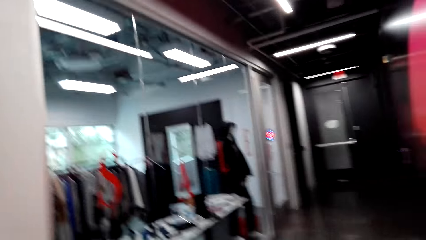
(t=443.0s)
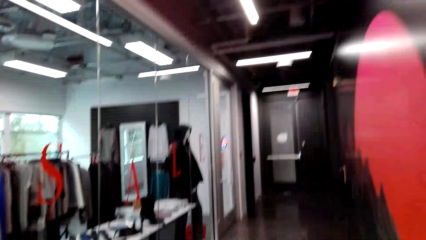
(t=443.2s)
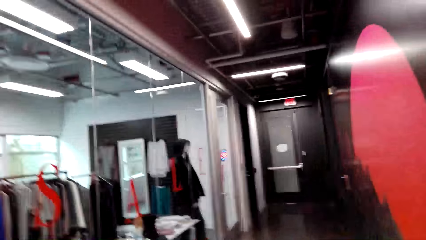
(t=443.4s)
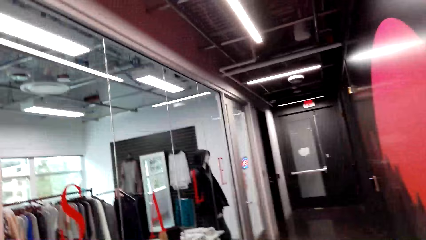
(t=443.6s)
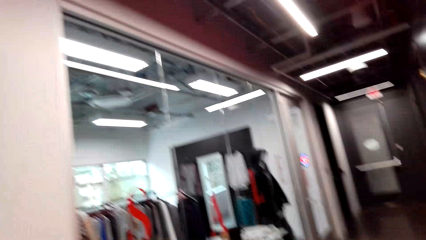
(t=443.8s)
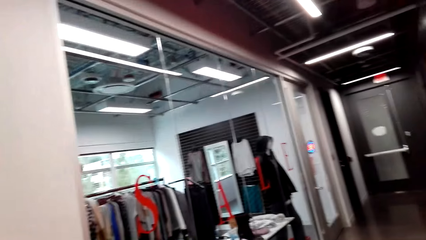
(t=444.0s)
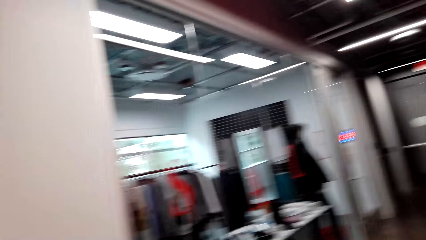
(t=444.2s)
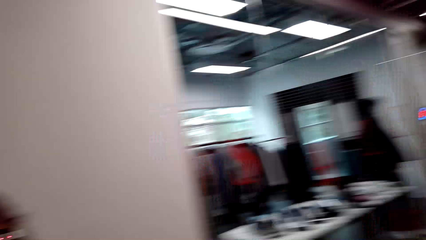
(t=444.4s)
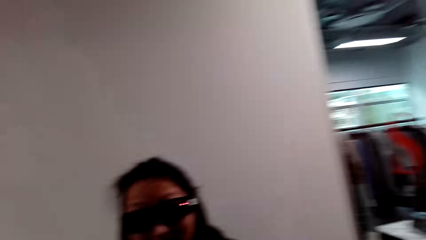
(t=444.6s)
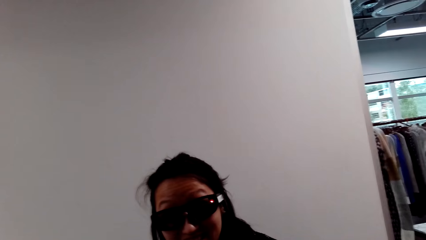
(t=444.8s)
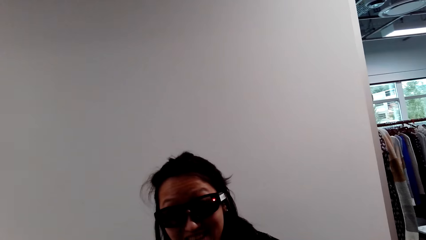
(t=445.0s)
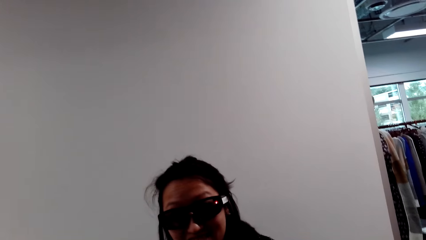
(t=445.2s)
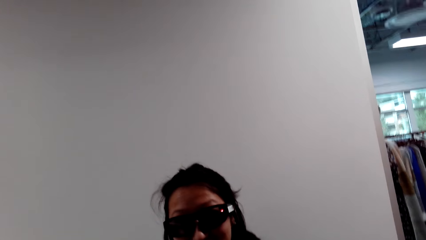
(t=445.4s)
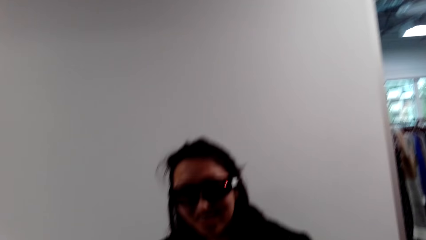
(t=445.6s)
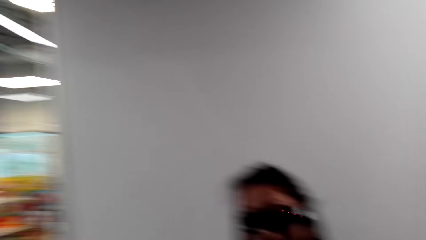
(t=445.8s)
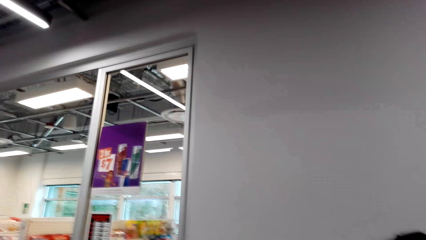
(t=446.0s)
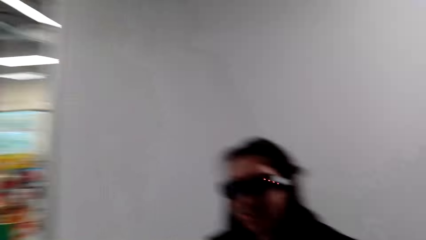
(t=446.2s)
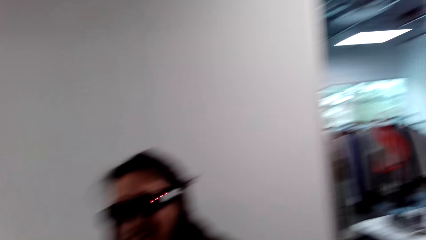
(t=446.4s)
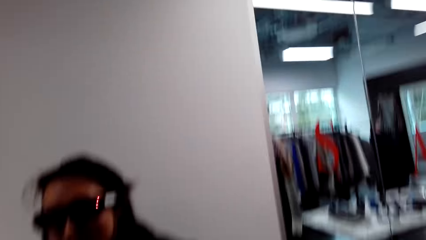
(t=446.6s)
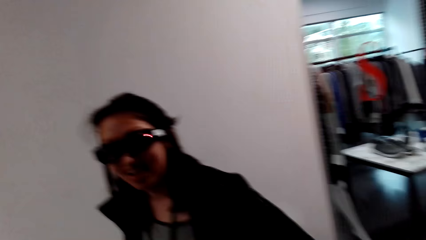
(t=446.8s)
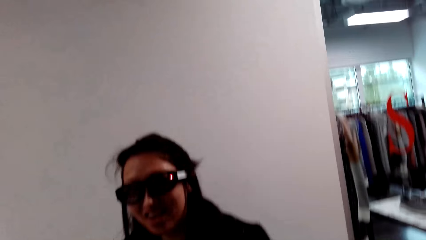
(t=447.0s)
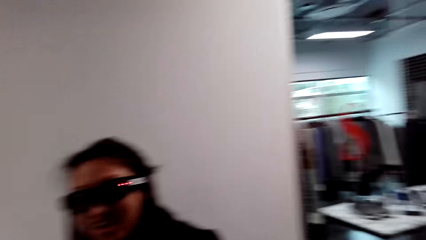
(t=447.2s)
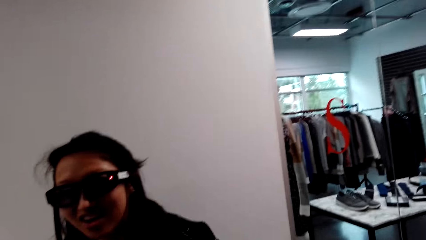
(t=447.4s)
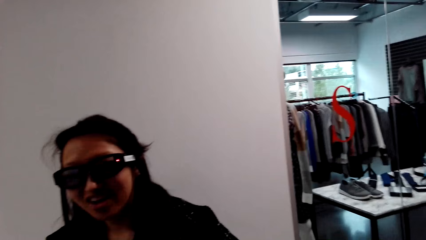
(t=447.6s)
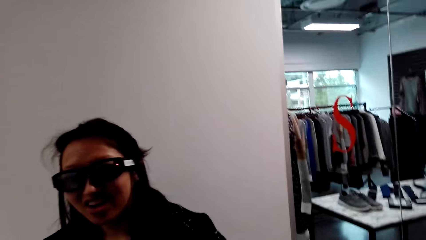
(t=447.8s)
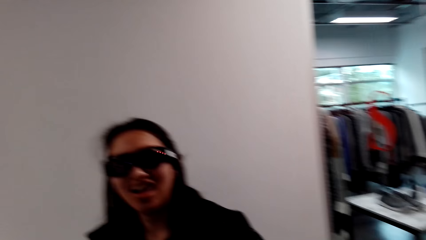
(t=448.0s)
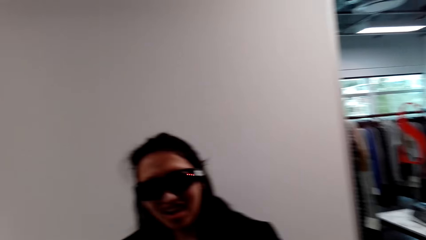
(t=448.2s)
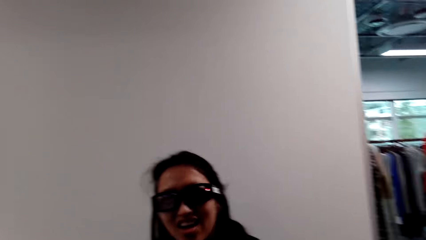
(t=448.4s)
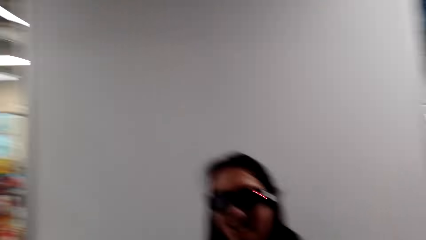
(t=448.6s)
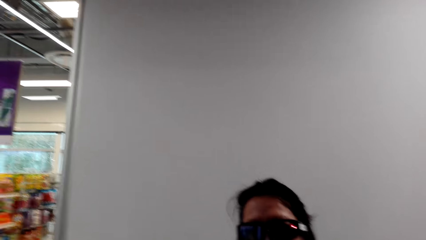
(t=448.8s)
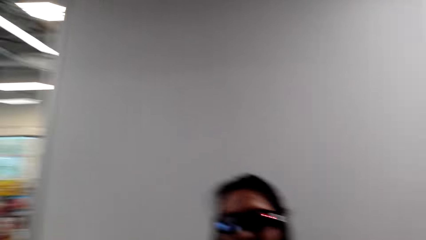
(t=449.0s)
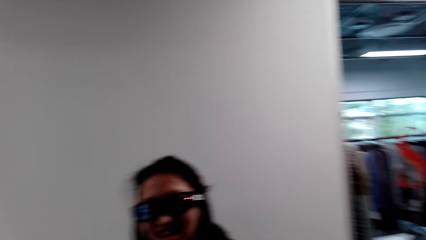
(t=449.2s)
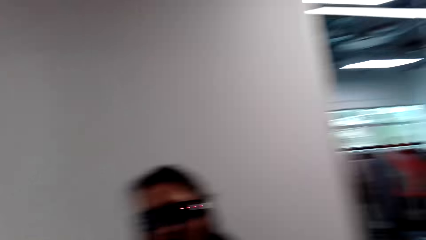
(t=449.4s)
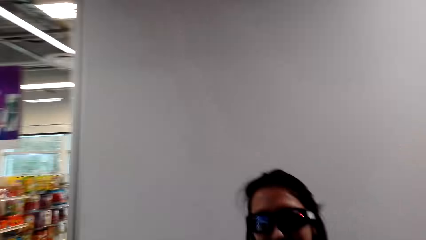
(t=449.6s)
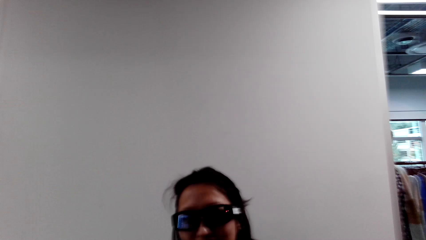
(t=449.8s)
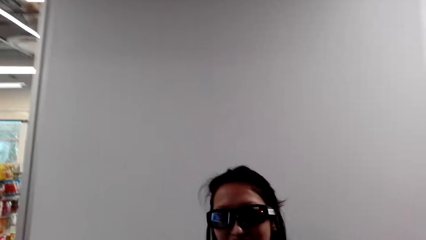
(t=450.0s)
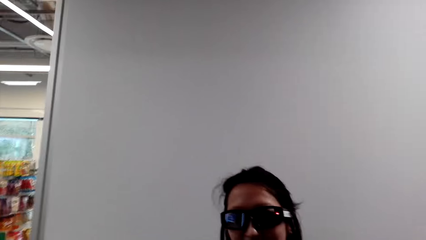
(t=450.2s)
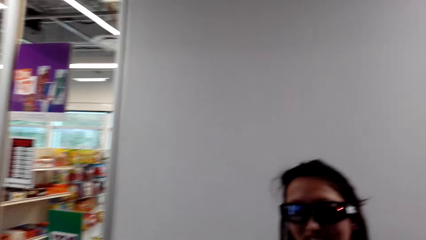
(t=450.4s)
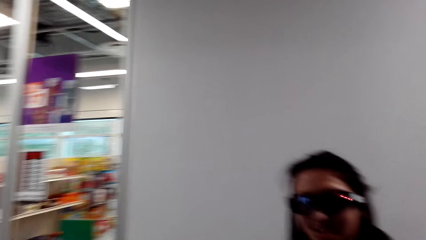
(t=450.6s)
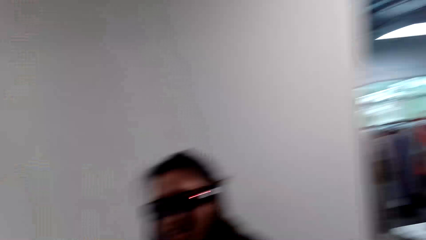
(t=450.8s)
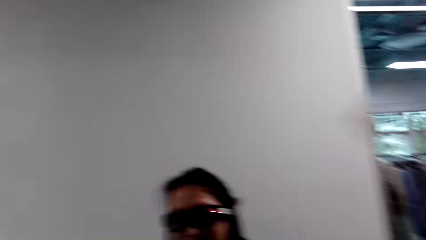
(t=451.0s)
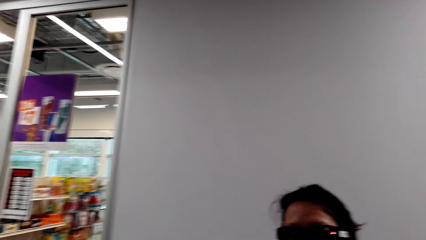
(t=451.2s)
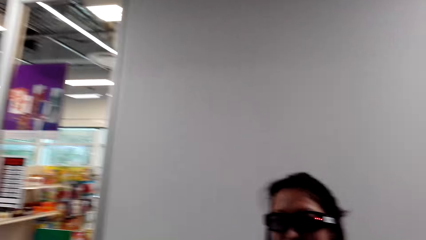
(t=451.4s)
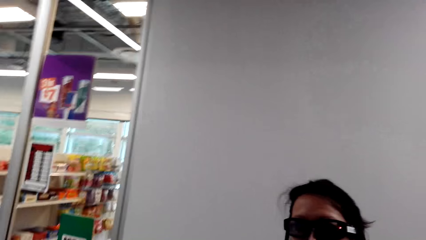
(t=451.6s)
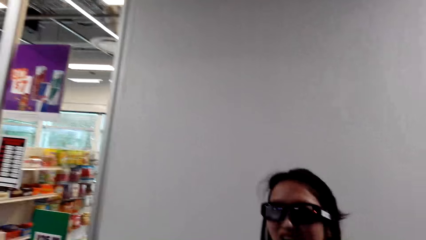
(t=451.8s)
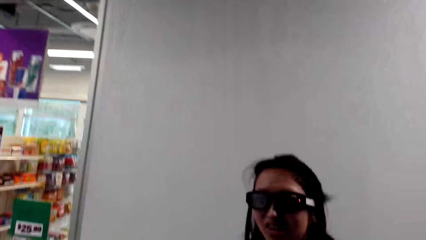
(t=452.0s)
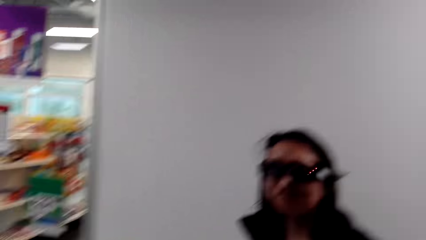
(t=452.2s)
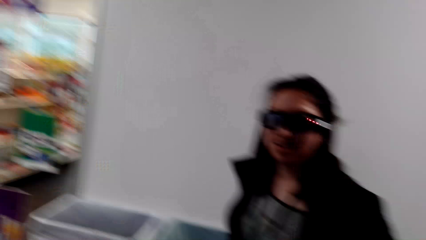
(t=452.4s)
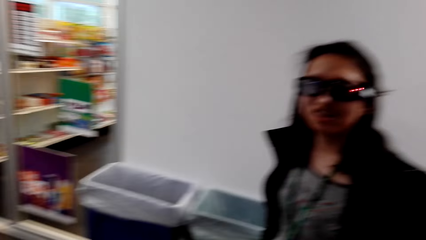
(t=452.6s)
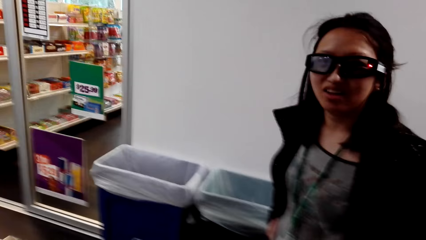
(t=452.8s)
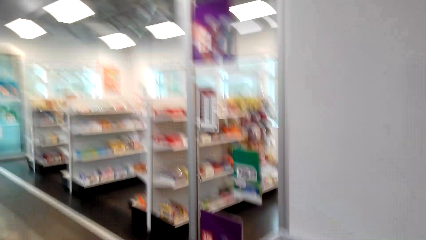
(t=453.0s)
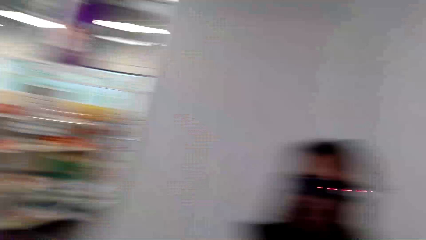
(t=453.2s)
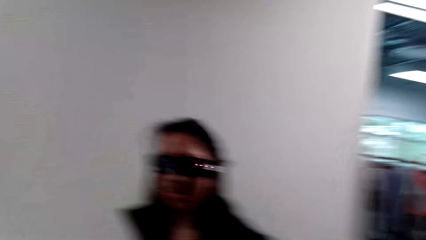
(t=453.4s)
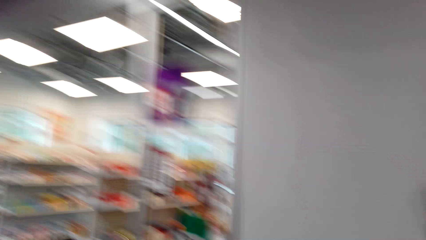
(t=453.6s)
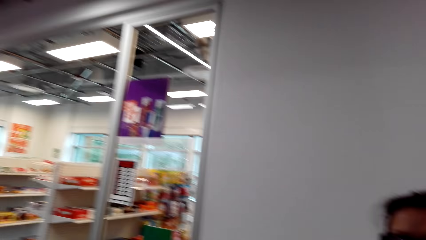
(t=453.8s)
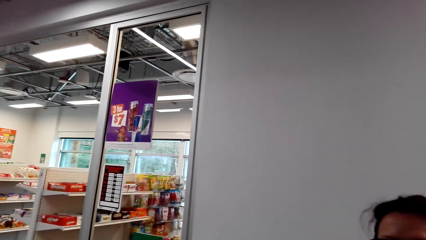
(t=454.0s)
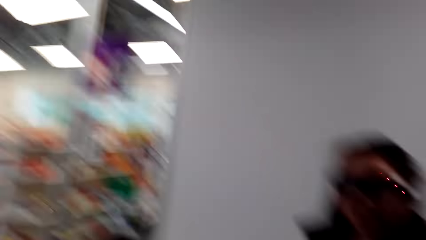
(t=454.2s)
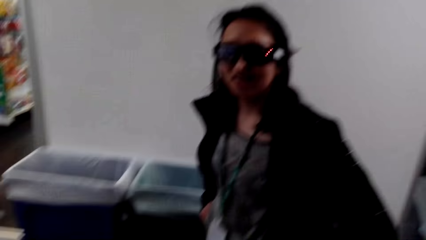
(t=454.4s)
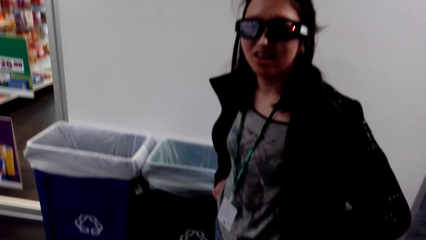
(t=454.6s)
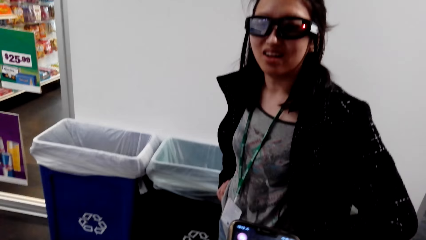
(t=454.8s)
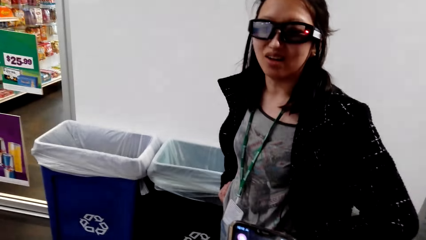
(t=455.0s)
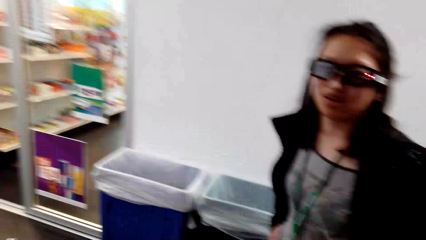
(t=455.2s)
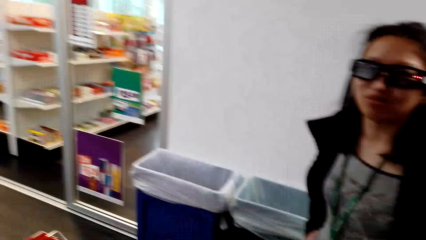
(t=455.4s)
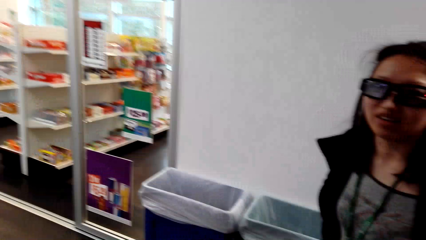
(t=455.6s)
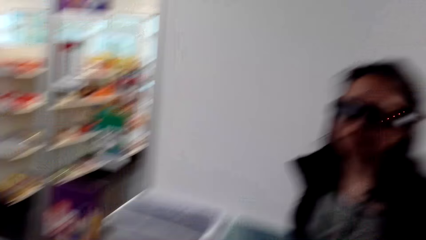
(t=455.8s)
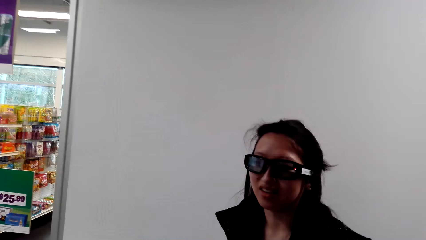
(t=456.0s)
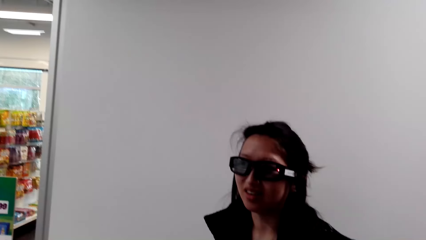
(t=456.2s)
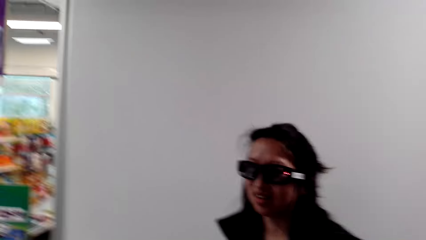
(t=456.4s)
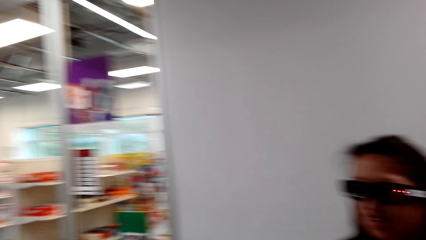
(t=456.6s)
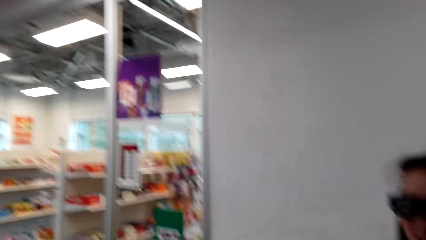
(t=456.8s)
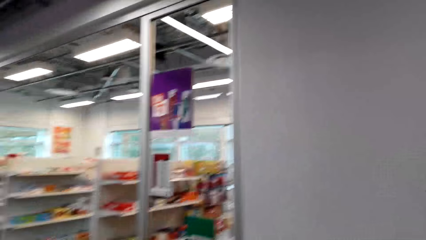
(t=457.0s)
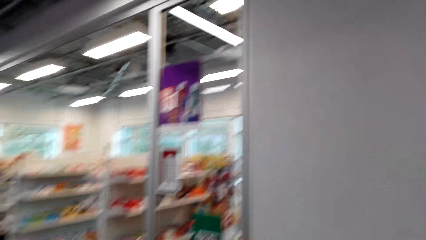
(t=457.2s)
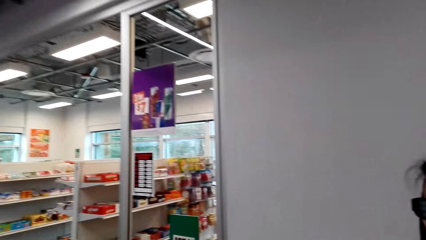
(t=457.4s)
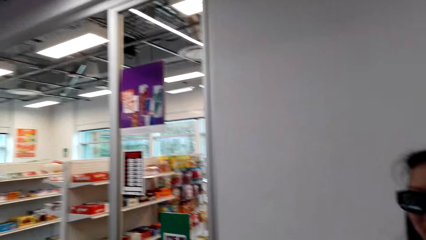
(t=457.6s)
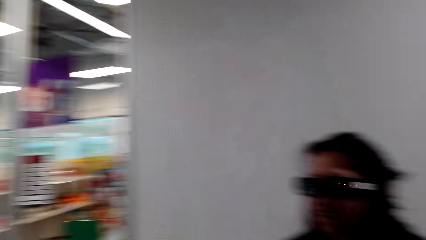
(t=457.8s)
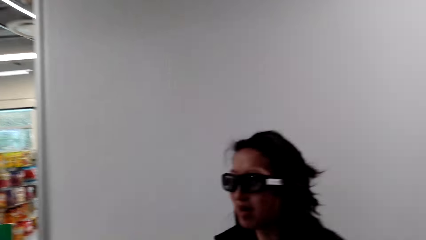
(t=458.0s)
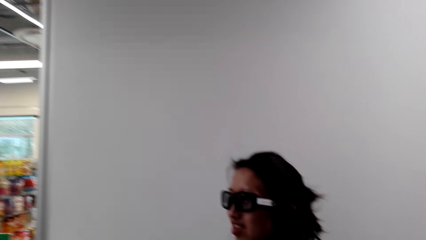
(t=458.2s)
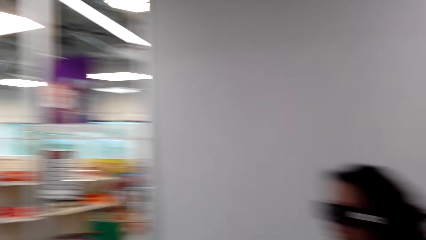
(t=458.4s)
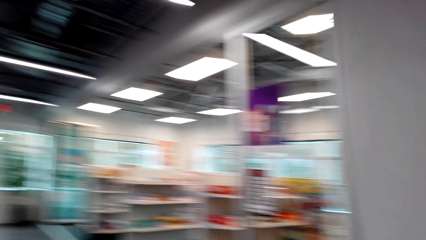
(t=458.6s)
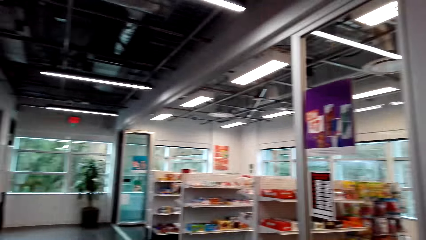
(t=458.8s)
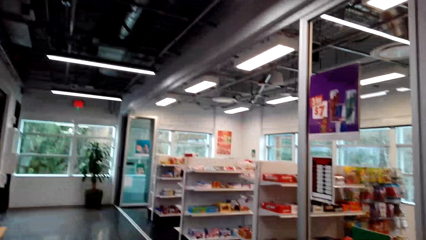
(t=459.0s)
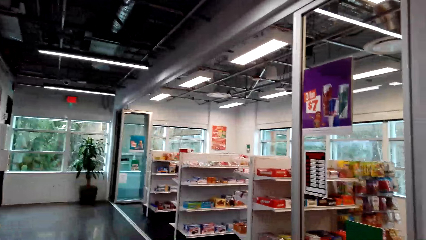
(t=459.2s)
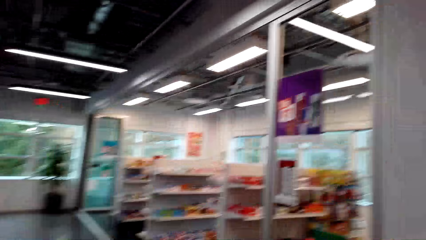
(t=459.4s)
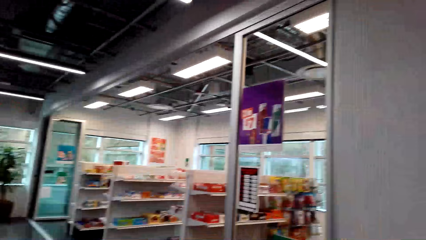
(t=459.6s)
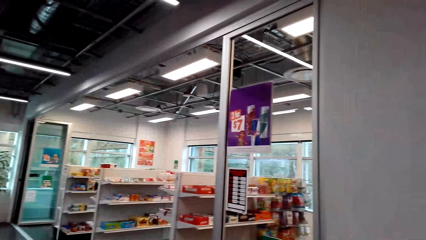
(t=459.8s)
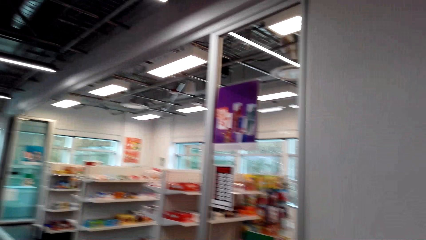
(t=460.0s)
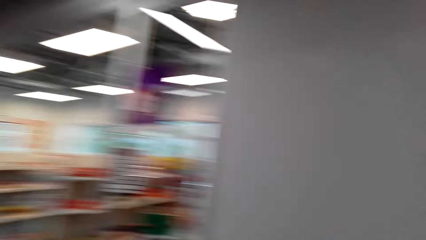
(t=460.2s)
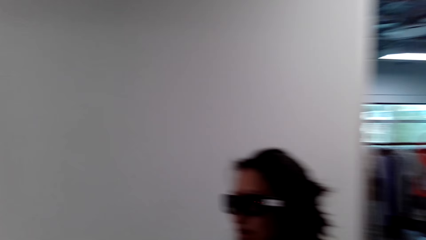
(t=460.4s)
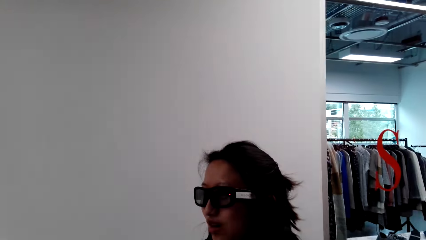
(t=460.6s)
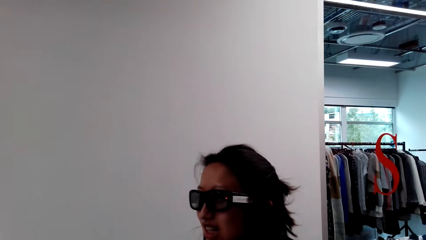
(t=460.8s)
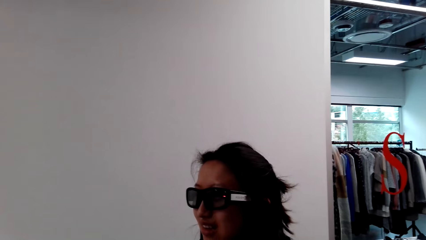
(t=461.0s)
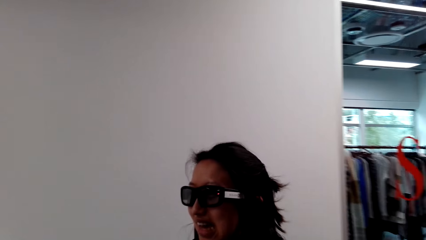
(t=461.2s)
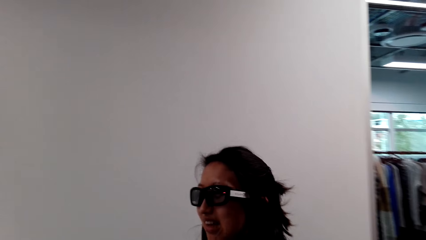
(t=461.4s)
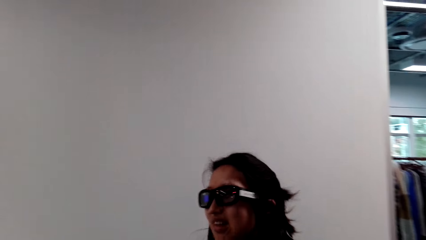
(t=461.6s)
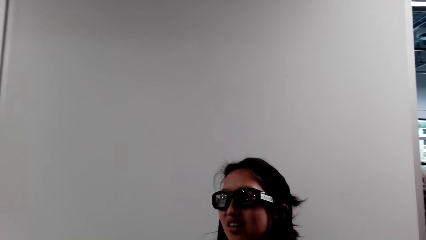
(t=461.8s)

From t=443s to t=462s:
The camera wearer stares at the shop. A woman speaks to the camera wearer. The camera wearer stares at the woman. They speak to the woman. They look around. They speak to the woman. They stare at the shelf. They stare at the woman. The woman speaks to the camera wearer. The camera wearer stares at the shelf. They laugh. They stare at the woman.
